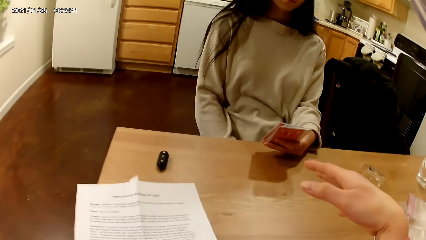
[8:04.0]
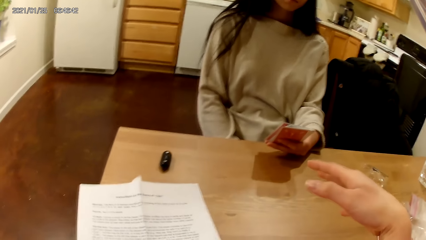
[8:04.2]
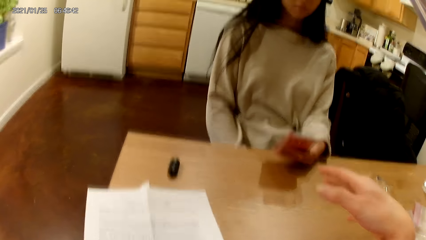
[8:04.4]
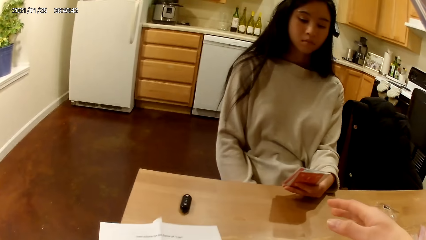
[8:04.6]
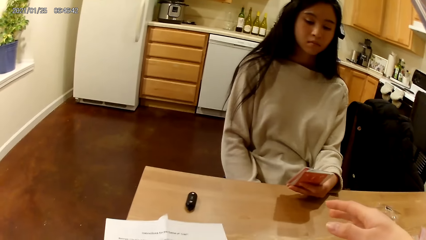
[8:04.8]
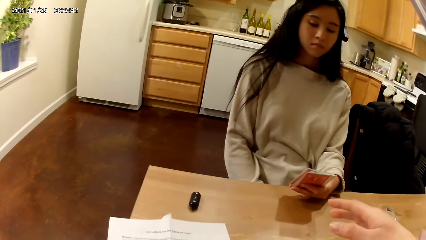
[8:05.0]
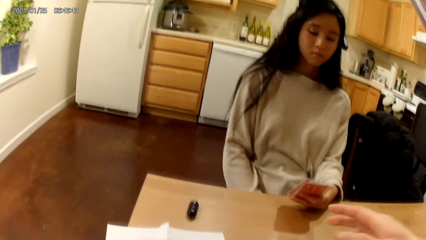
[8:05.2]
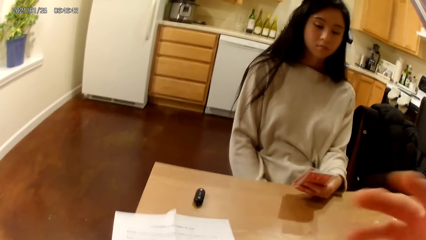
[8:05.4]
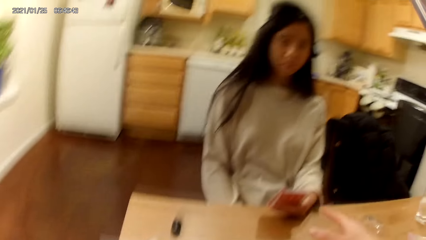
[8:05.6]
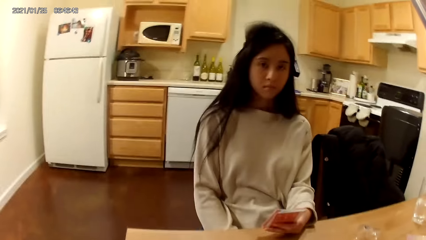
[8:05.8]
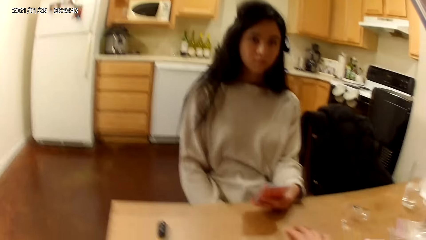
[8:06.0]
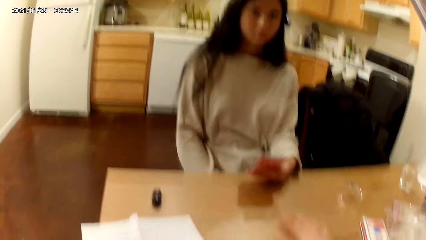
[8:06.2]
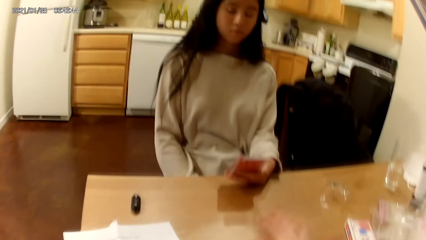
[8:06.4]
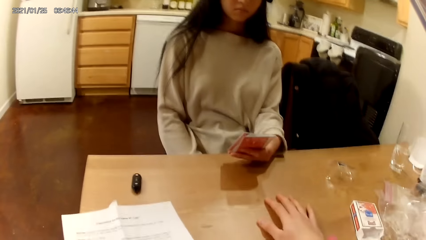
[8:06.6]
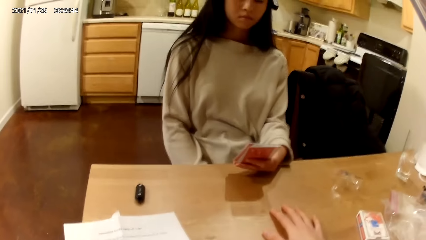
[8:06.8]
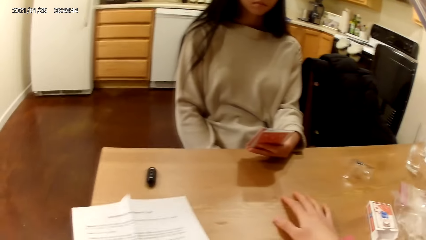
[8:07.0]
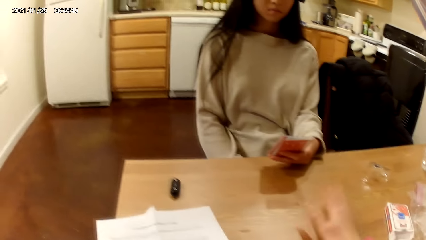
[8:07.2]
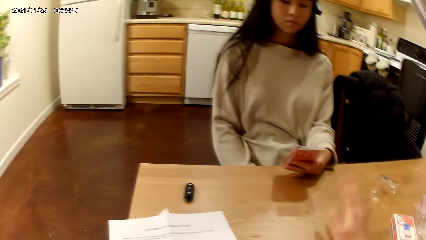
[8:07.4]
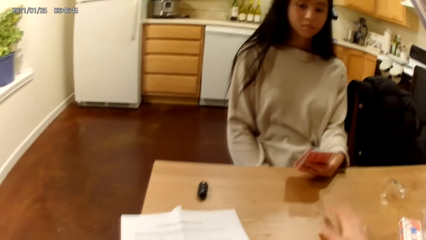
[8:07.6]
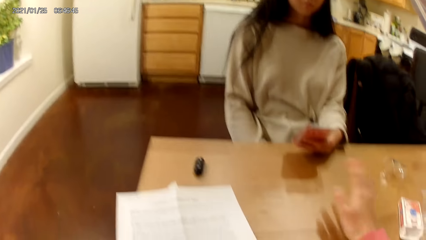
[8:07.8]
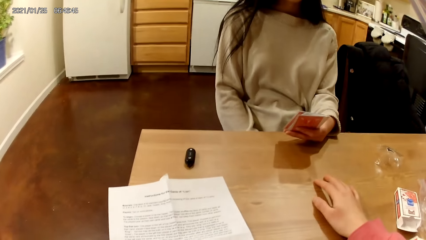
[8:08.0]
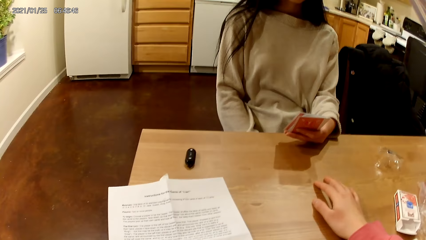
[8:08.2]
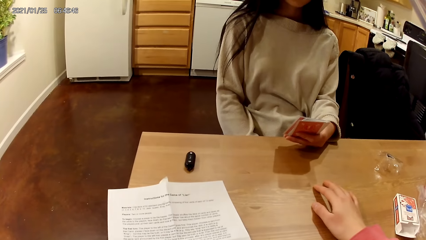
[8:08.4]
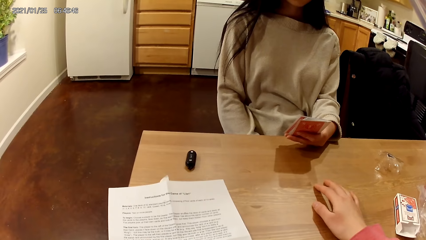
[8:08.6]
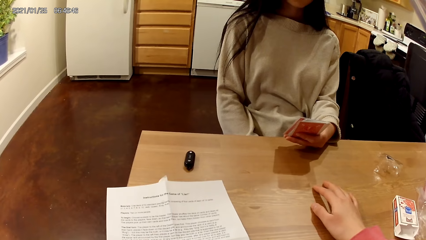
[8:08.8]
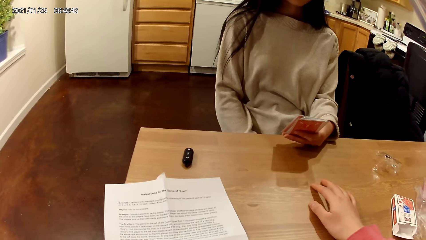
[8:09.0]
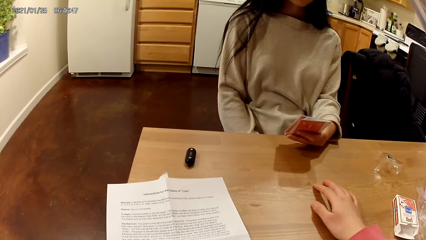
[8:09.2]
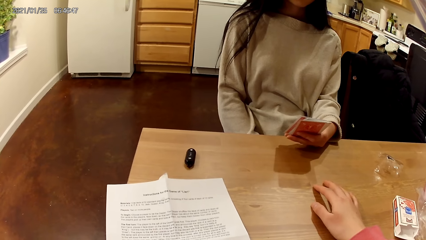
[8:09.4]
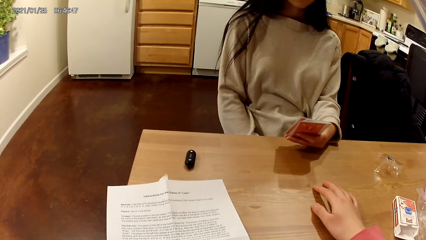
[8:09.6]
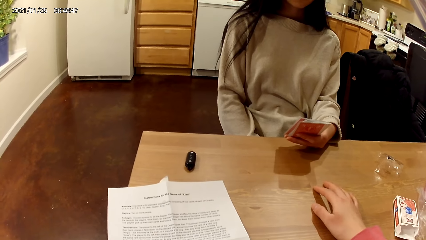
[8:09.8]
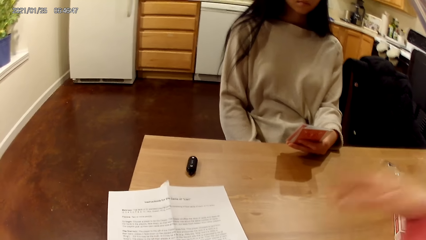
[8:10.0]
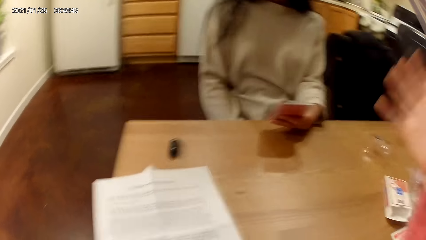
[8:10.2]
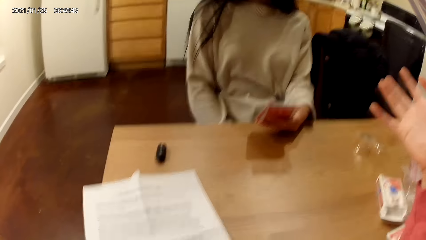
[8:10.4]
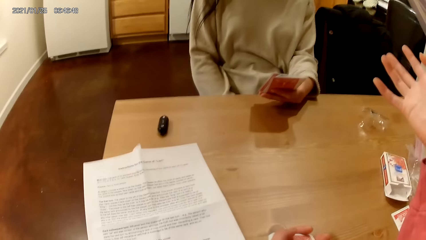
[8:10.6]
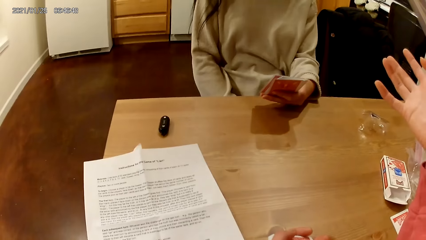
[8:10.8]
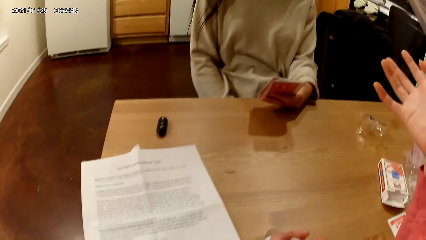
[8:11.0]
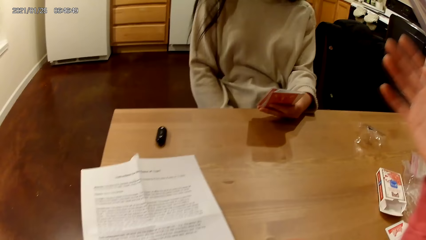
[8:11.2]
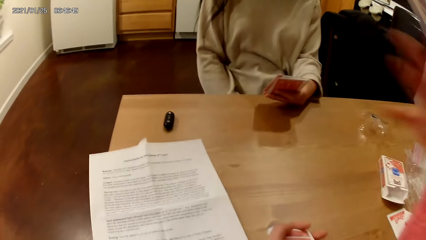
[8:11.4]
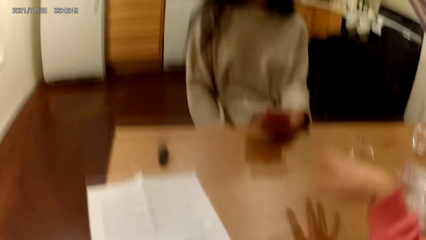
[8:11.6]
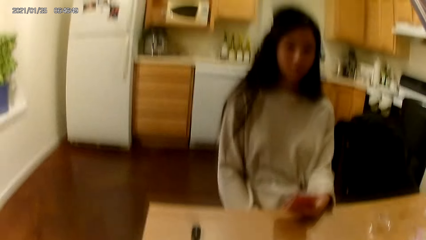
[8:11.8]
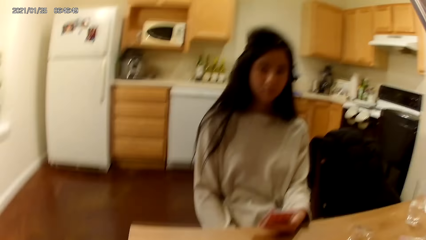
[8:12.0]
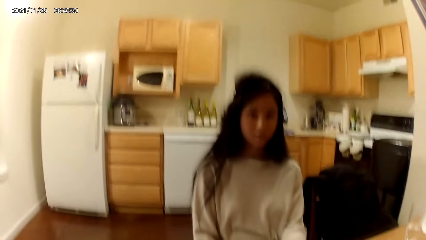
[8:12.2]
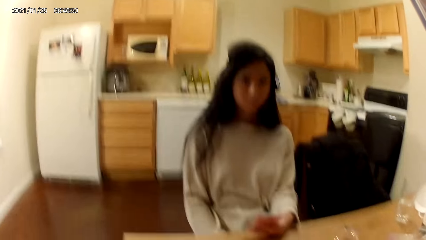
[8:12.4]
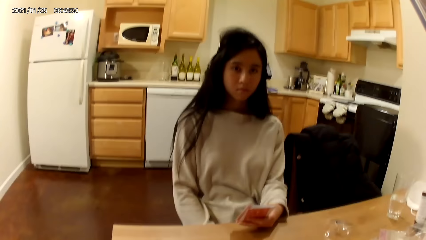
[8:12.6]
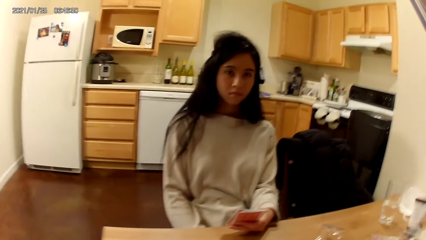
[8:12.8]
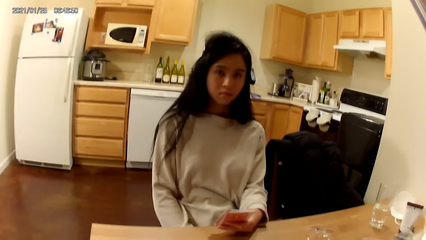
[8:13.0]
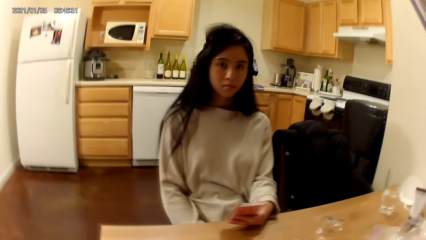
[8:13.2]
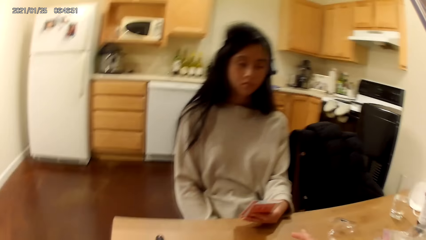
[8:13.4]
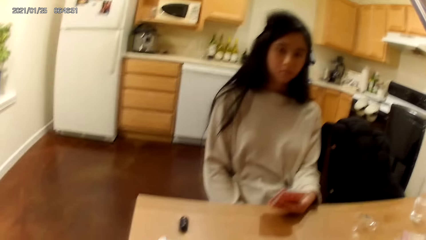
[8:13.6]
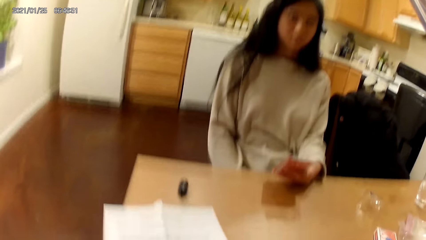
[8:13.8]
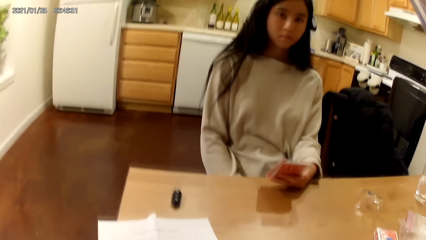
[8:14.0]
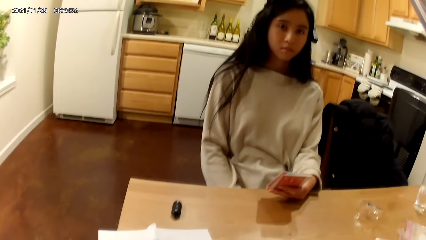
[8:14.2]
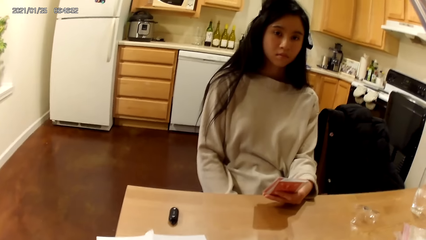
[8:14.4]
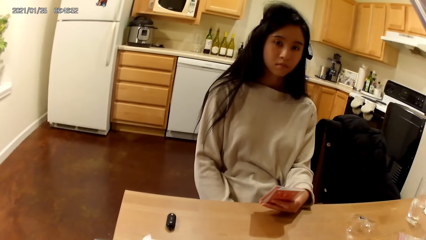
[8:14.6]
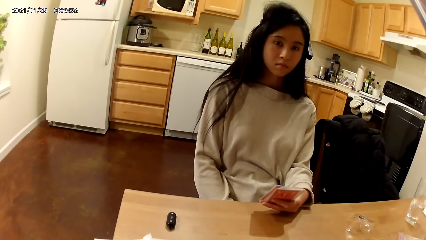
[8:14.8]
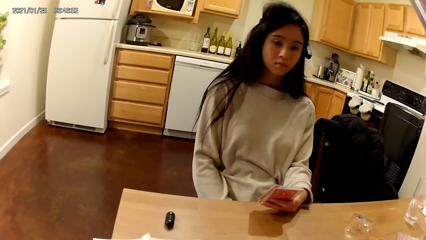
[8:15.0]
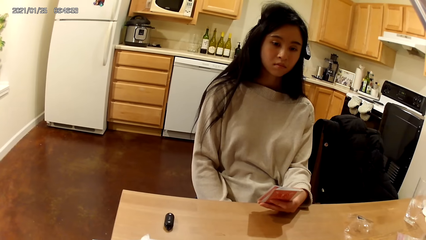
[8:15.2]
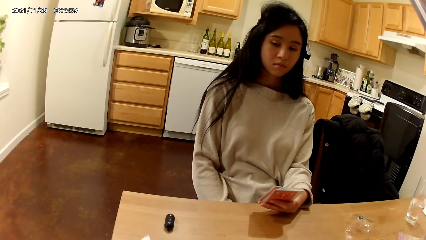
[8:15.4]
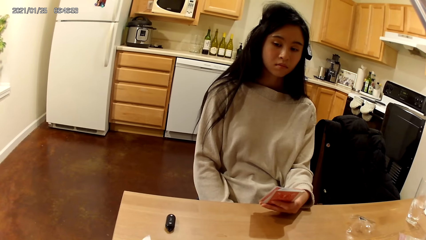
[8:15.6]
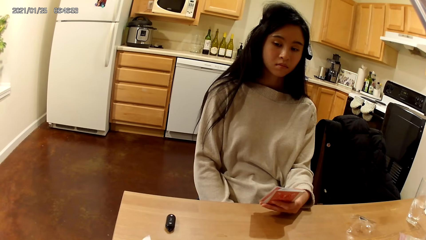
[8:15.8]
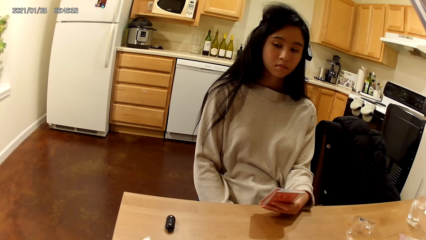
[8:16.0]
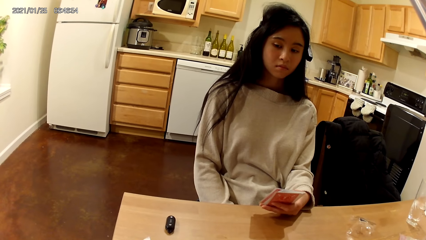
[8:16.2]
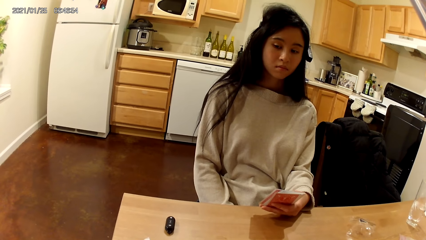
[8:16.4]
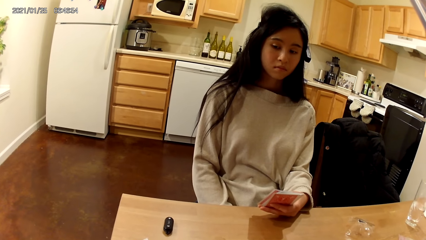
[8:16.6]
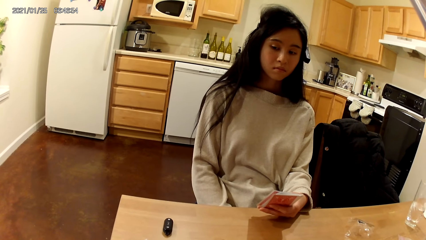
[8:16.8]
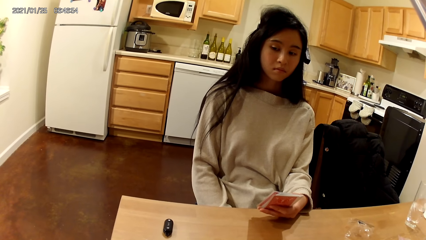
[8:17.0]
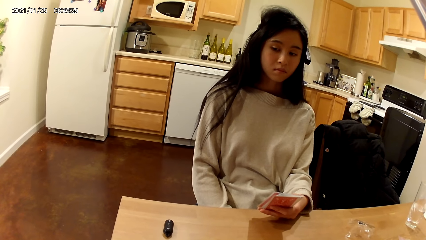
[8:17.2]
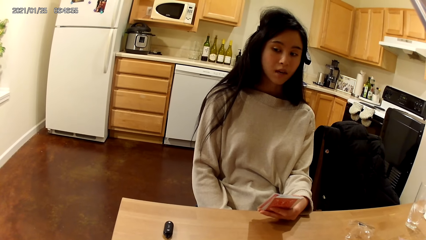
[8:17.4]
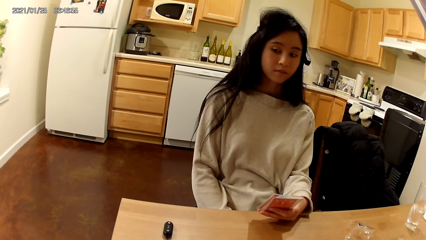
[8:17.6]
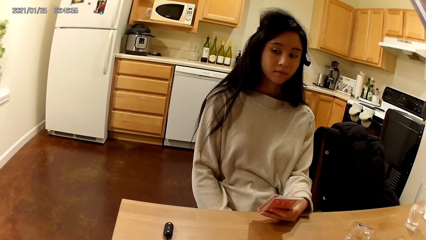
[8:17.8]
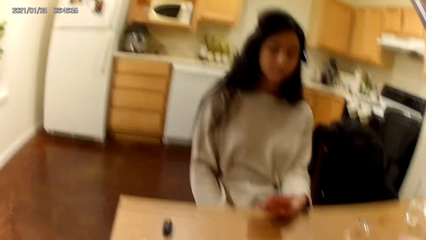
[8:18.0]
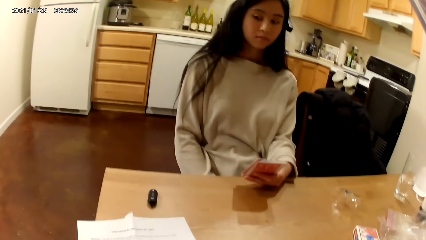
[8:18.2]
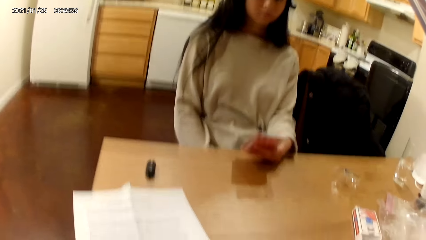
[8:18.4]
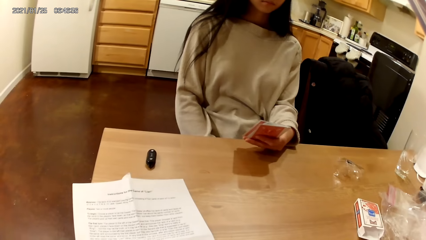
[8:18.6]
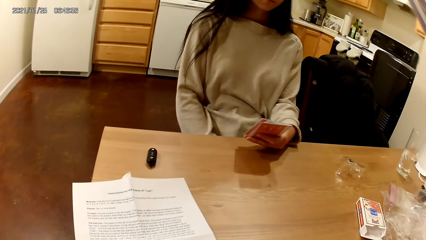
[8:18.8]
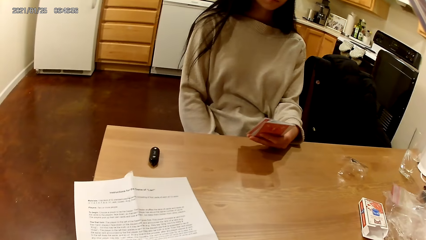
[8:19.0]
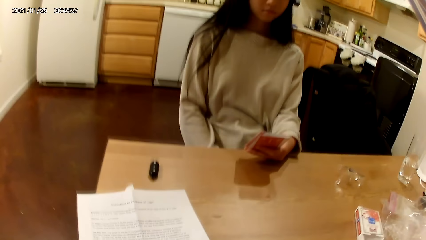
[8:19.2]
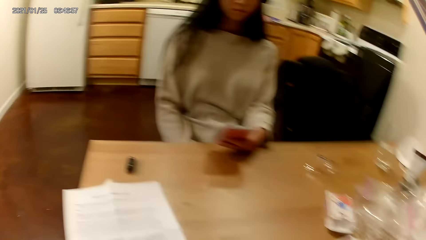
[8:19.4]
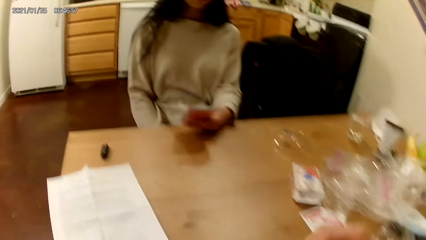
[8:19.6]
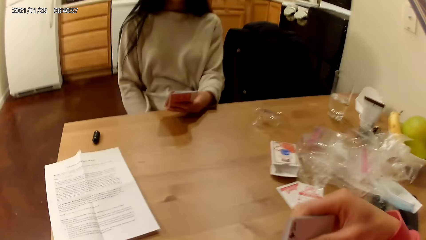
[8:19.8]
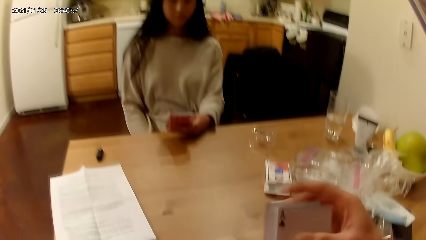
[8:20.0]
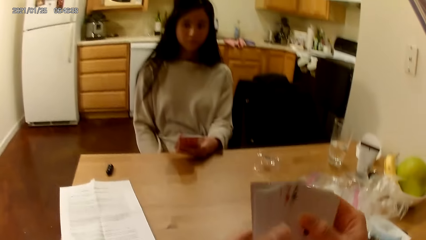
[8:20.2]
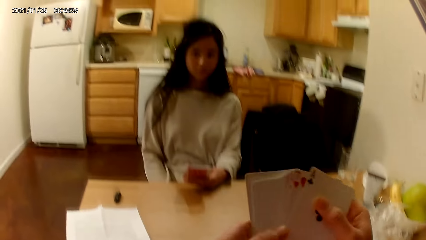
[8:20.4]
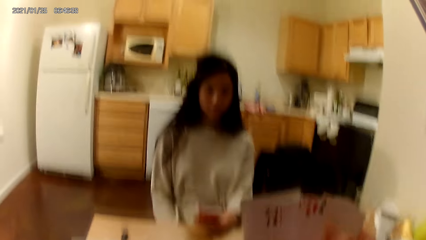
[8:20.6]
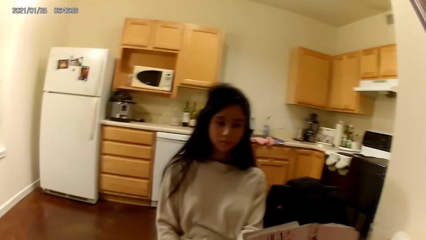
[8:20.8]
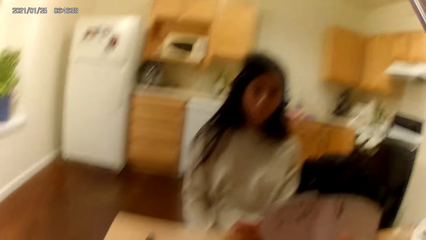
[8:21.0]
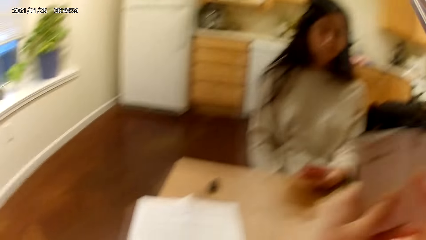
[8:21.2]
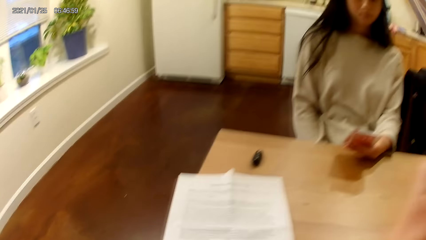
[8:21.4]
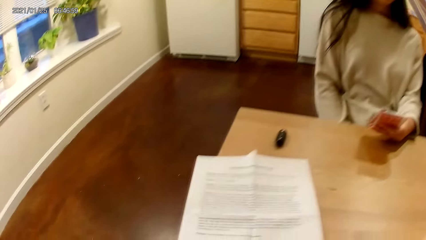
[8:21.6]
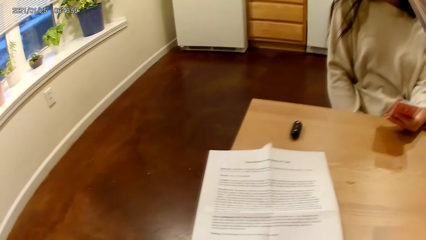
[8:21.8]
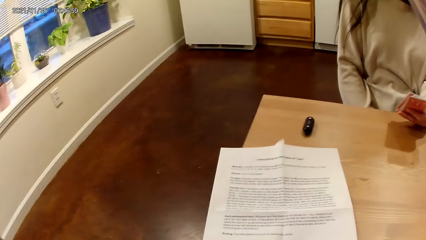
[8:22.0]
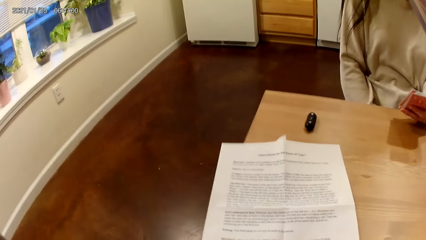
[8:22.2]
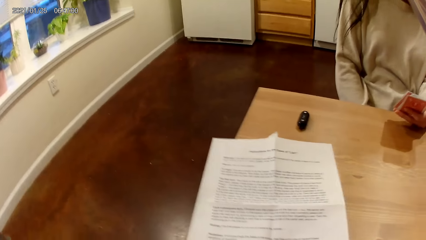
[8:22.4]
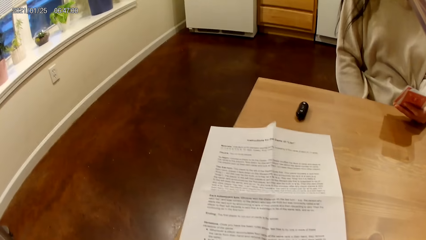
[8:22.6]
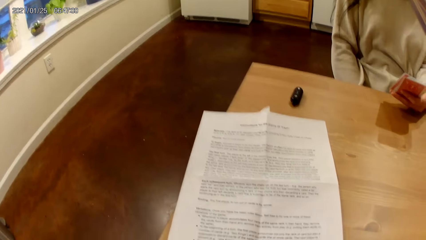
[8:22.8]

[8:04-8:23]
The camera wearer touches the table with her right hand. She taps the table with her right hand. She touches the table with her right hand. She makes a hand gesture in the air with her right hand. She moves the hand up. She touches the table with her right hand. She holds her deck of playing cards face up to her with both hands. She spreads her deck of playing cards face up to her with both hands.
